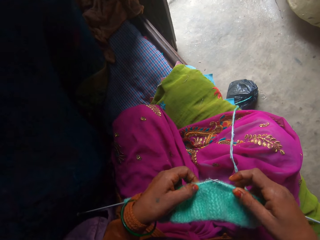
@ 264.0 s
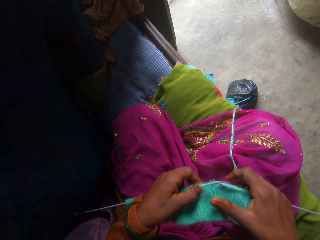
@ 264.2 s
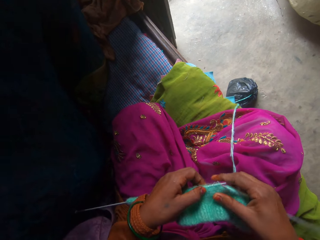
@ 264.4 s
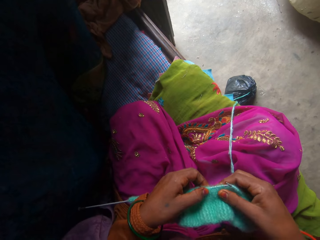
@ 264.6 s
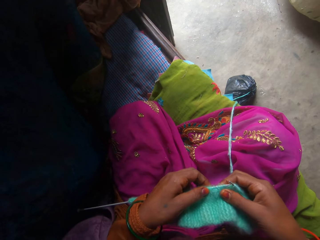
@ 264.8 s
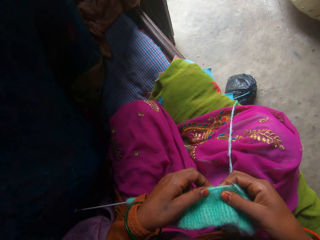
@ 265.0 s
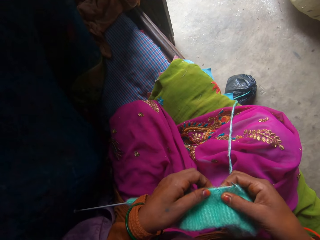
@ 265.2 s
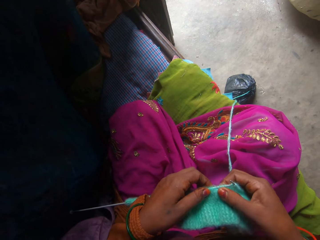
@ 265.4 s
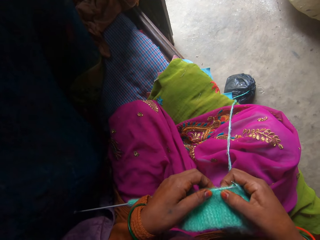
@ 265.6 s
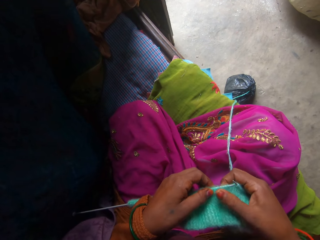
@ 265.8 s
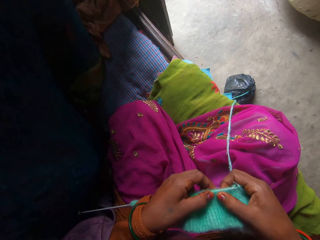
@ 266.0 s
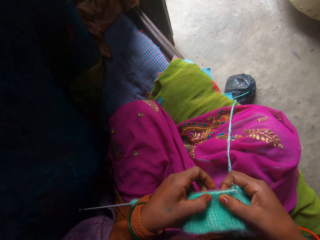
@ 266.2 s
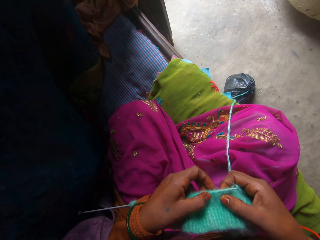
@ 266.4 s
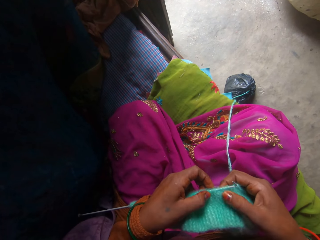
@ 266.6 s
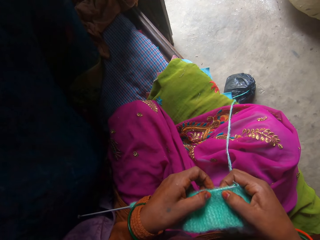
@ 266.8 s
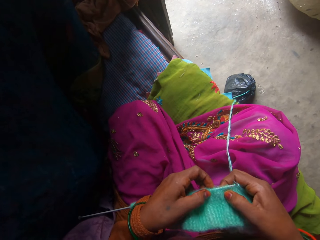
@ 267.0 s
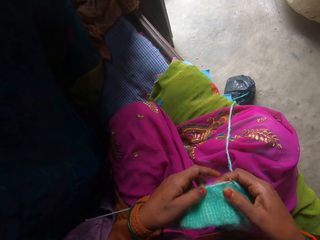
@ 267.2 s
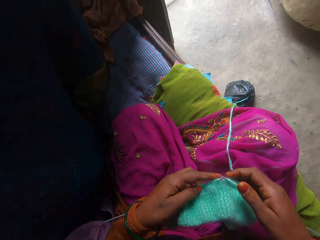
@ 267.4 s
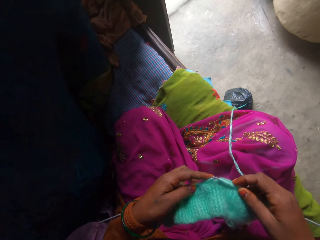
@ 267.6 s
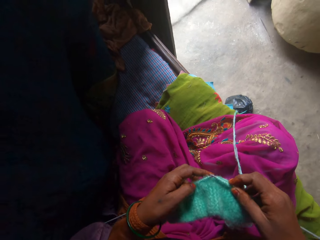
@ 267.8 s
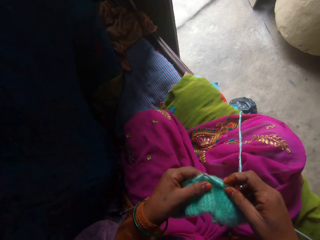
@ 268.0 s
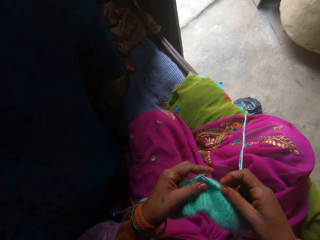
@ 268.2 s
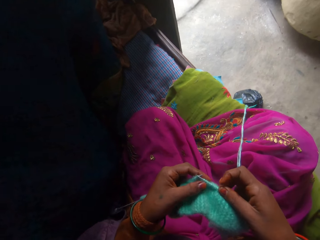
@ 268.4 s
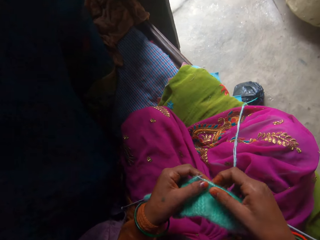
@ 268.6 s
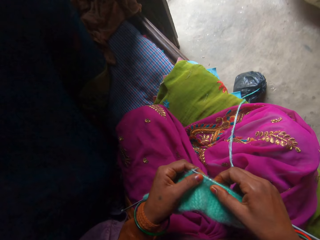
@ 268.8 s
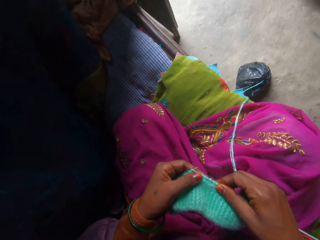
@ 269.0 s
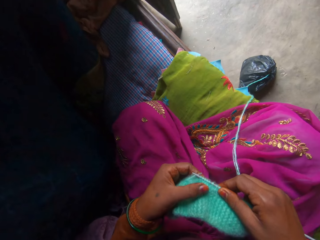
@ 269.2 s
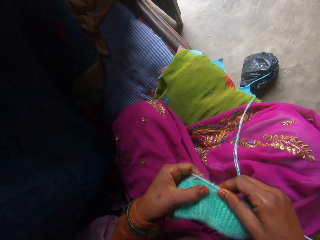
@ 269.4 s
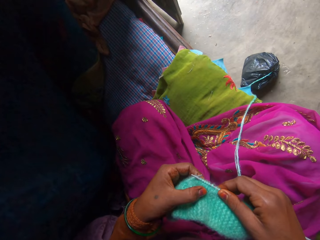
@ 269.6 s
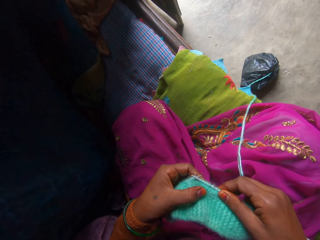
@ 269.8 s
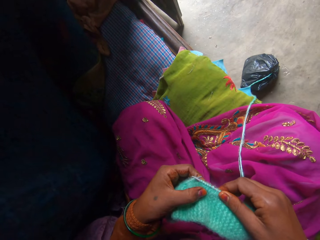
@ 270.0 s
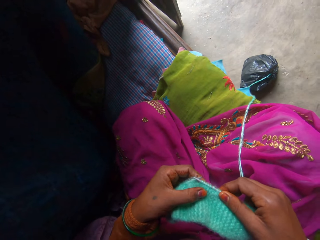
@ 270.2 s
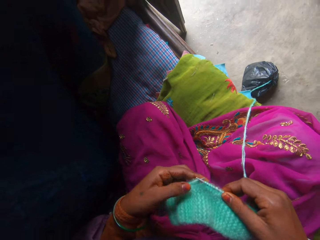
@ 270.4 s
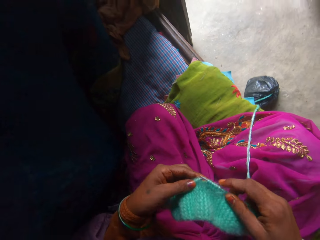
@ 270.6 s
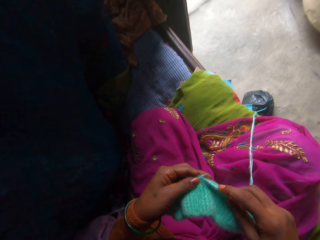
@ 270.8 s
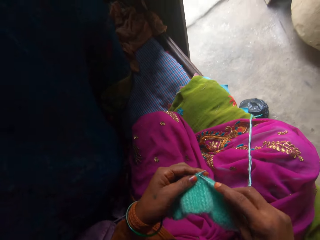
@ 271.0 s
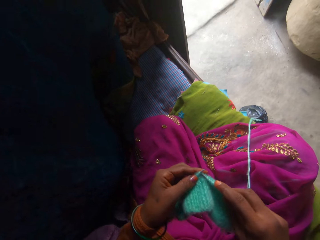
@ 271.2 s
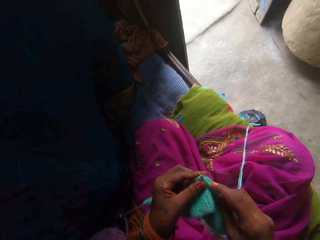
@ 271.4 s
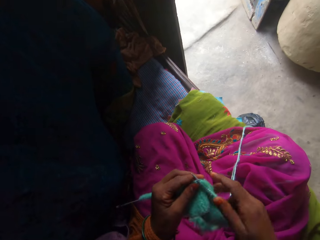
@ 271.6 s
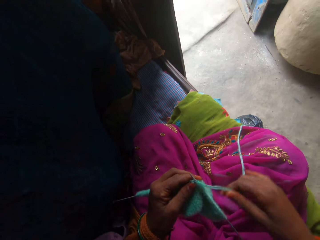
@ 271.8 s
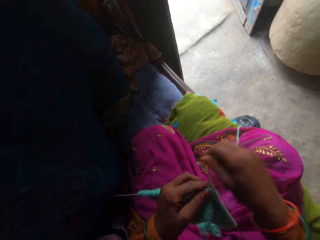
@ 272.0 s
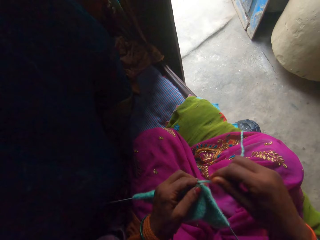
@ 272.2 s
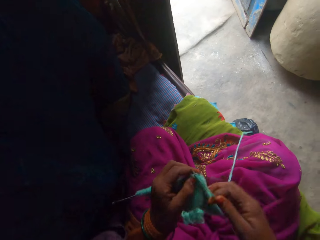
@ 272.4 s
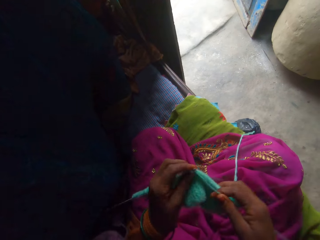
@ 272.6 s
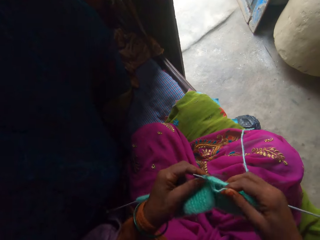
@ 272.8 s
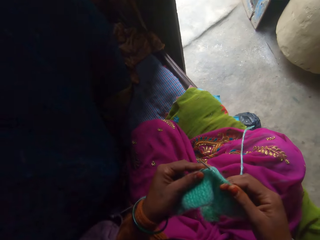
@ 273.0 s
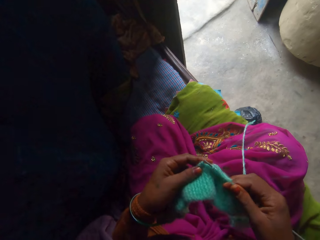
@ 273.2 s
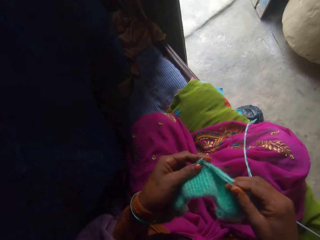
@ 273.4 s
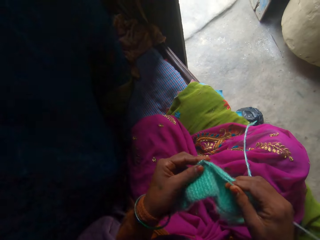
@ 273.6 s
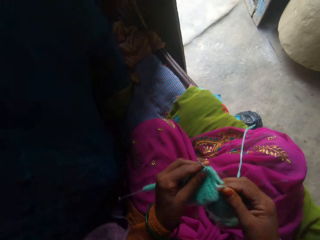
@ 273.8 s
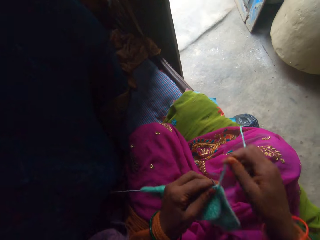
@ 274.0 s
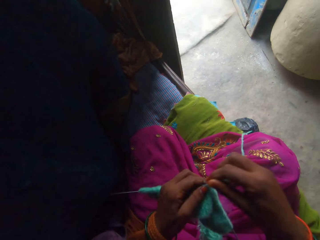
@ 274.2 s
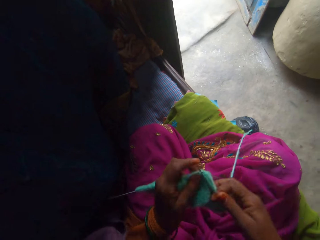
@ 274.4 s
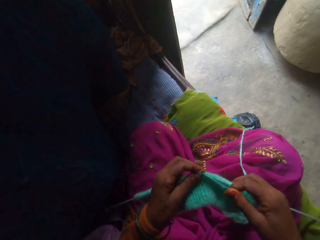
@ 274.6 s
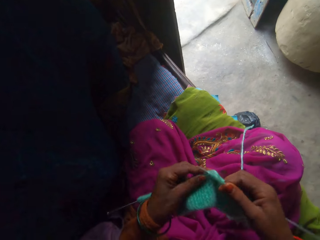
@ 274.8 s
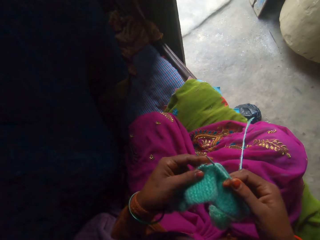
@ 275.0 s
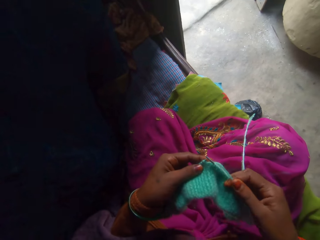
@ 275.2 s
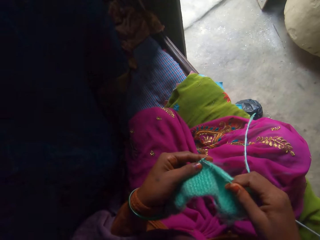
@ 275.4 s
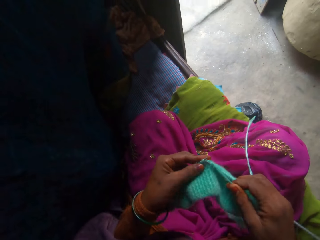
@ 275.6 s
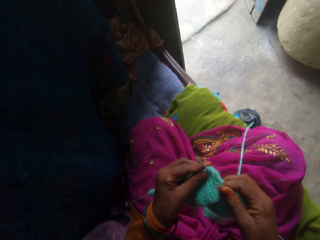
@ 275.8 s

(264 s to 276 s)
The camera wearer adjusts the fabric. They knit the fabric. They adjust the yarn. They knit the fabric. They adjust the yarn. They knit the fabric.

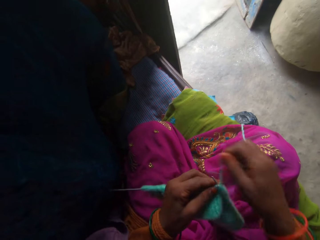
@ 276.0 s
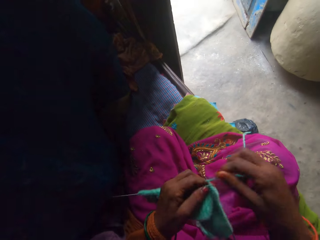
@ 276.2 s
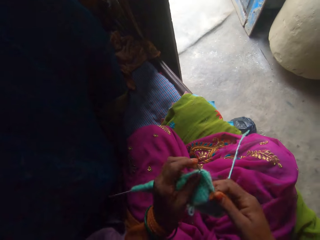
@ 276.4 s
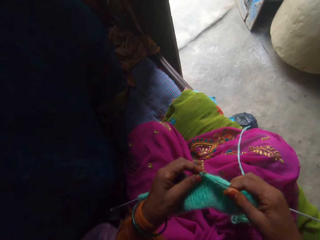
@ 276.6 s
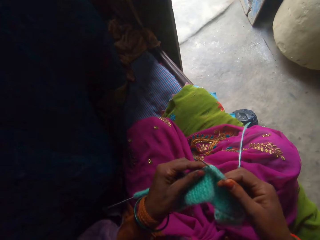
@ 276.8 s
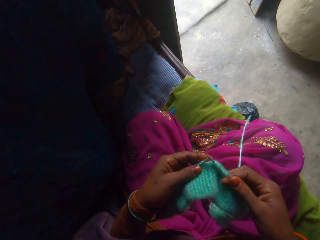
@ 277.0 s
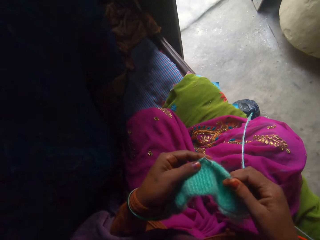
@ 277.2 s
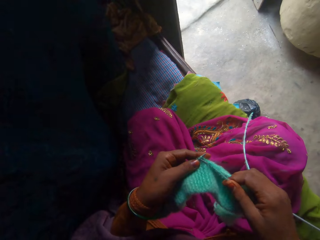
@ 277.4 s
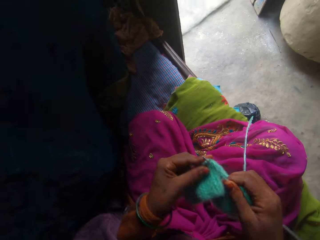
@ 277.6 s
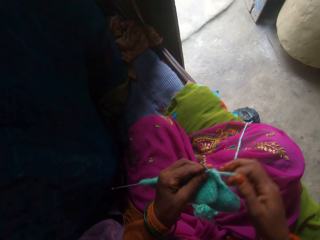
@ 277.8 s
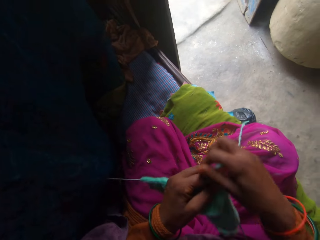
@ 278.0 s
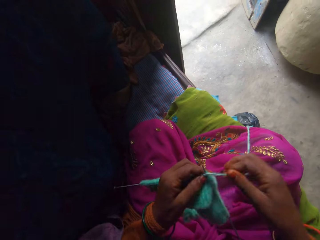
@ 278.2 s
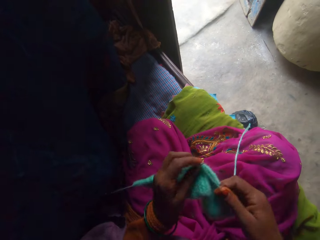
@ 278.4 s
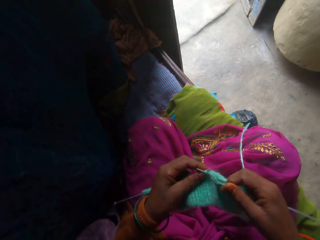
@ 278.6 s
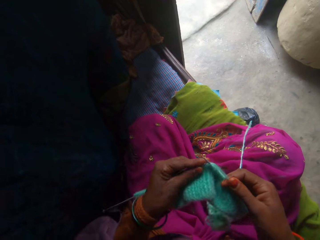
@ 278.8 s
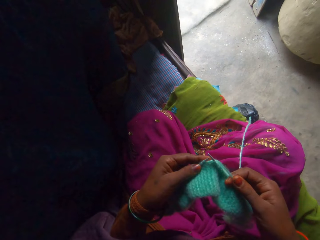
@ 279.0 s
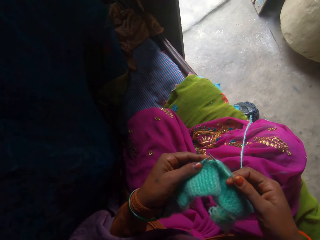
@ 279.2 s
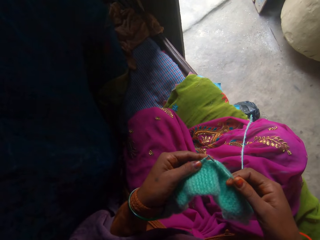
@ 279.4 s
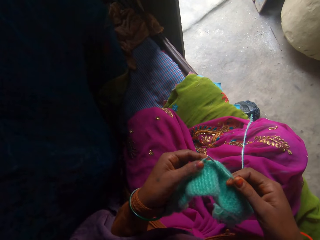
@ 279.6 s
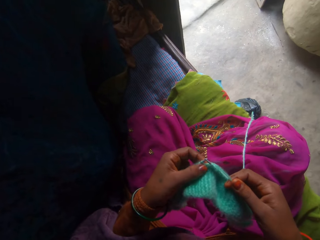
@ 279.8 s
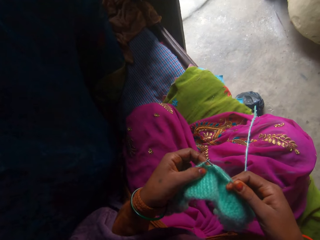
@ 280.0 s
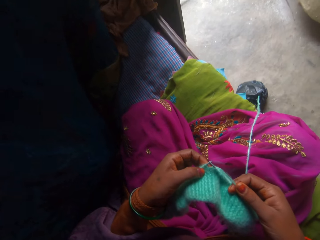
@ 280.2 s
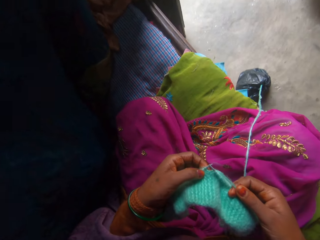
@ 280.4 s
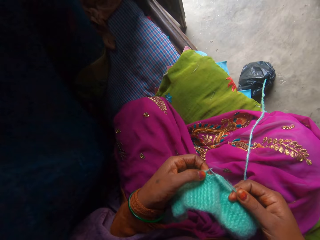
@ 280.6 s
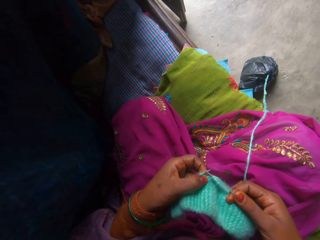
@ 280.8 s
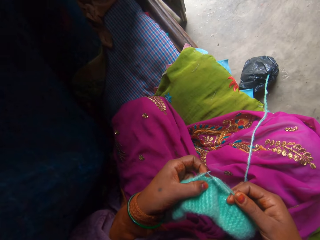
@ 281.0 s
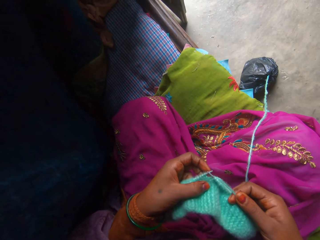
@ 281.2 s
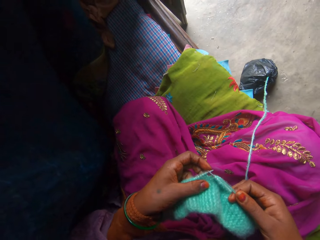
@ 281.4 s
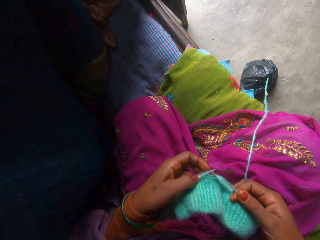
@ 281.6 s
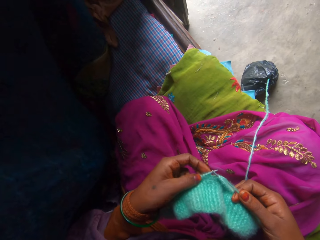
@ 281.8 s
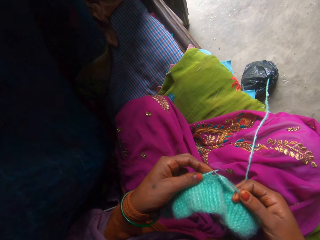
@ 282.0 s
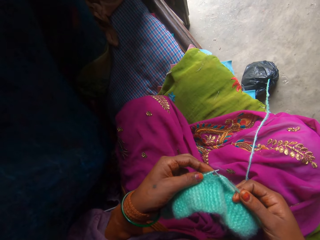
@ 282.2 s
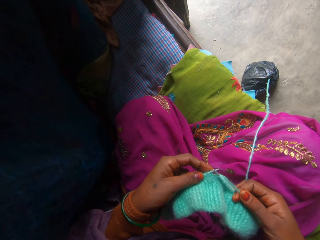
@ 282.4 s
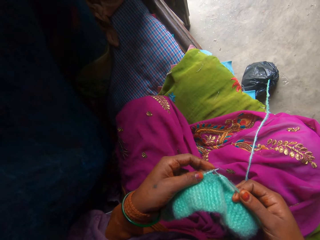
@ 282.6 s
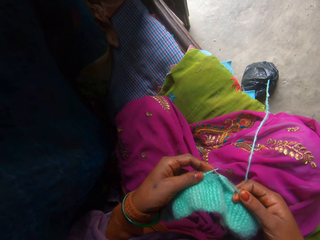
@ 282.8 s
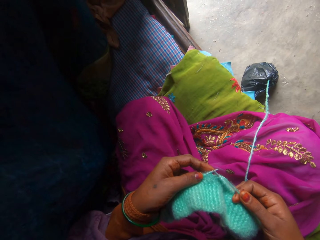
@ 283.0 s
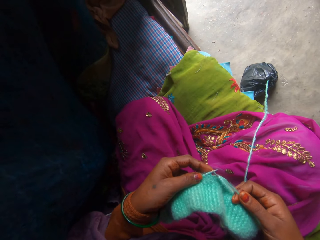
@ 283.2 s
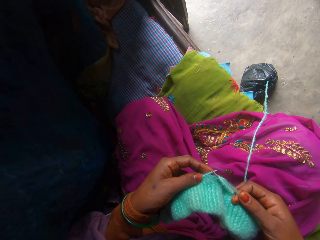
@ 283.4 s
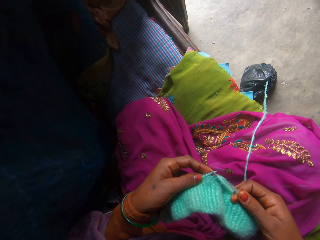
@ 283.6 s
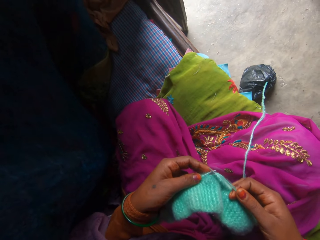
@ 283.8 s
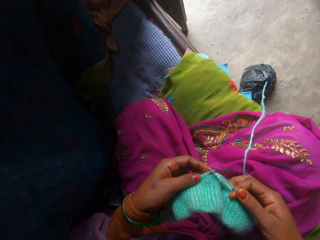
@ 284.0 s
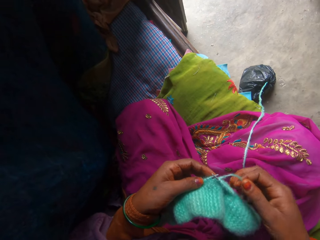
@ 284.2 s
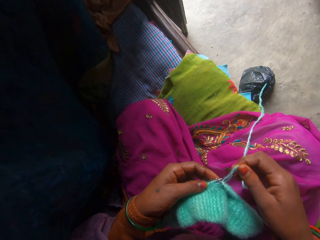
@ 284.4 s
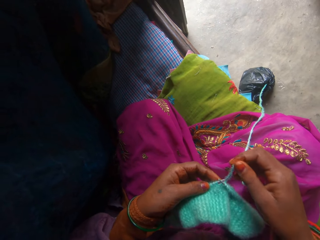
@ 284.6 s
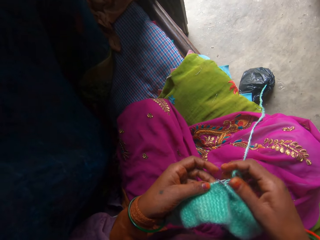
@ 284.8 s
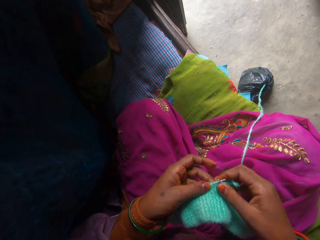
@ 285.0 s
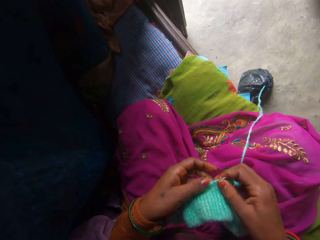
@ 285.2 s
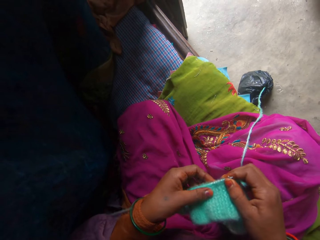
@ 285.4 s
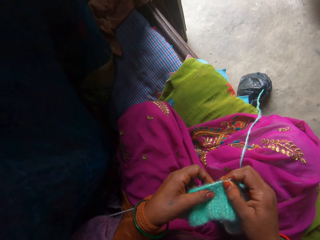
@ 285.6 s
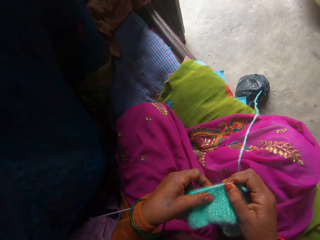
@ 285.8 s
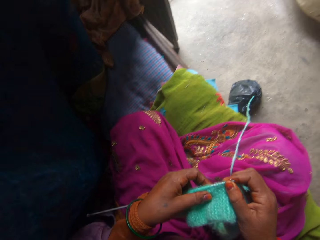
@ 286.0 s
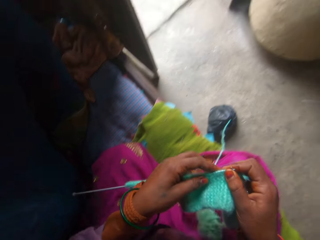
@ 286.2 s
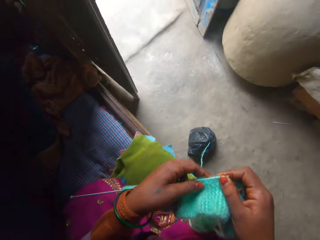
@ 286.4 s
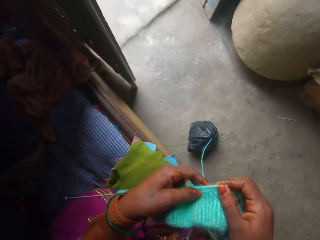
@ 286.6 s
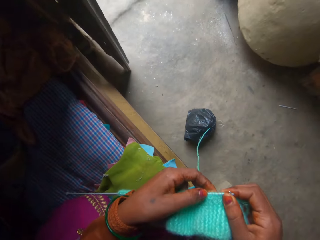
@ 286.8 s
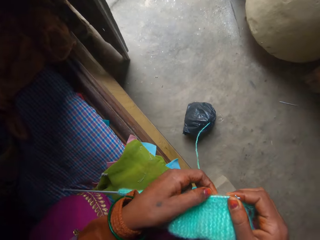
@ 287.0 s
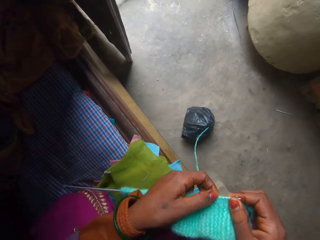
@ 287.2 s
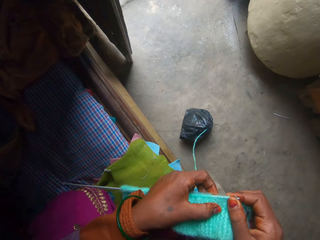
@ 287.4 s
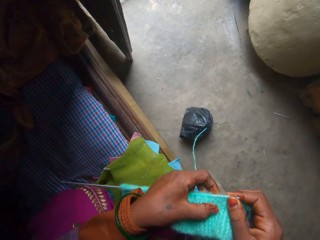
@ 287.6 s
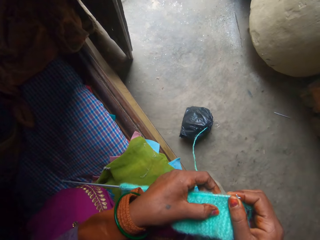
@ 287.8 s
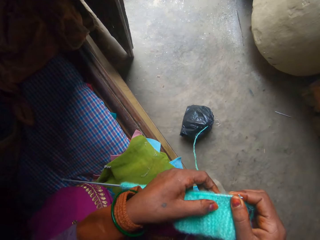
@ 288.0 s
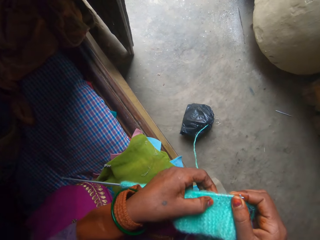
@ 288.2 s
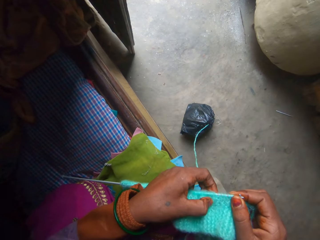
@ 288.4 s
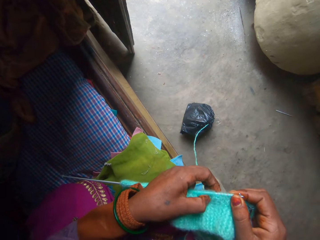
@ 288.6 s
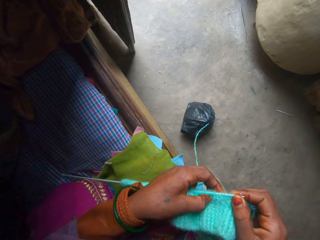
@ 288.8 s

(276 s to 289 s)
The camera wearer adjusts the yarn. They knit the fabric. They adjust the yarn. They knit the fabric. They inspect the fabric. They lift the yarn. They adjust the fabric.
